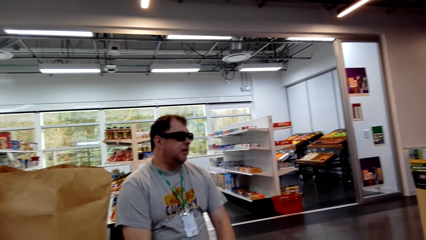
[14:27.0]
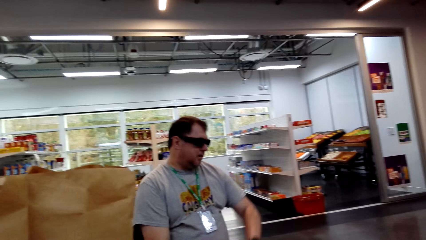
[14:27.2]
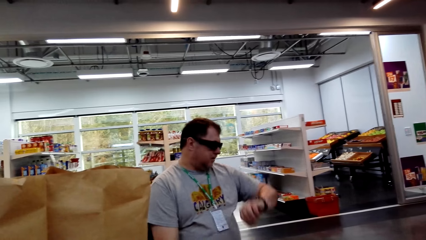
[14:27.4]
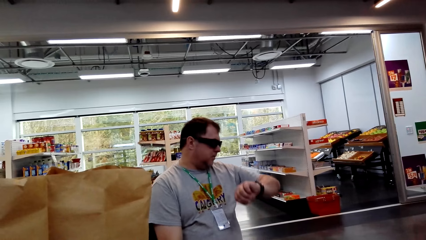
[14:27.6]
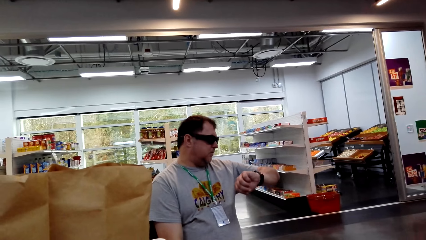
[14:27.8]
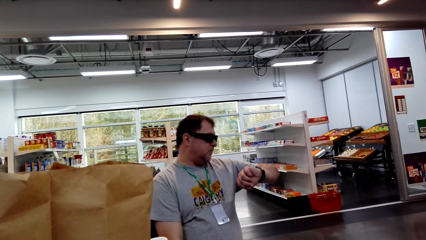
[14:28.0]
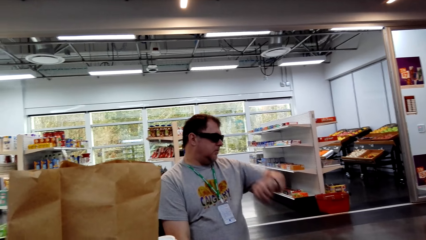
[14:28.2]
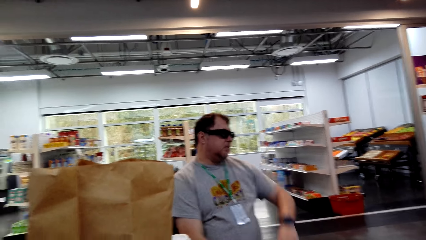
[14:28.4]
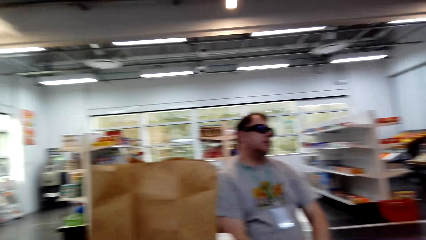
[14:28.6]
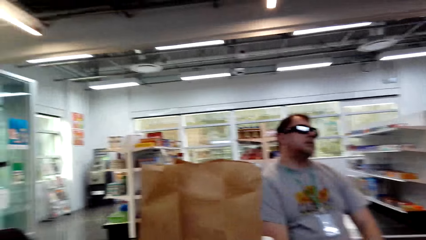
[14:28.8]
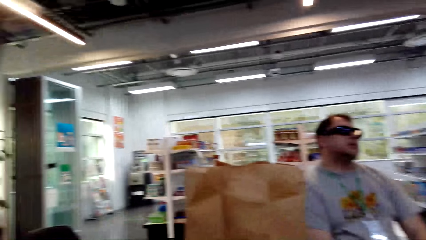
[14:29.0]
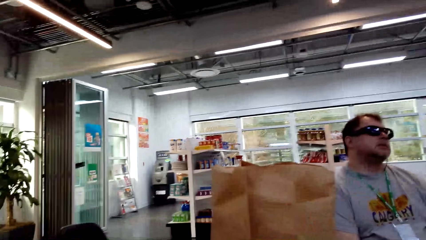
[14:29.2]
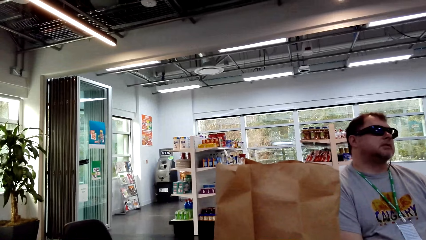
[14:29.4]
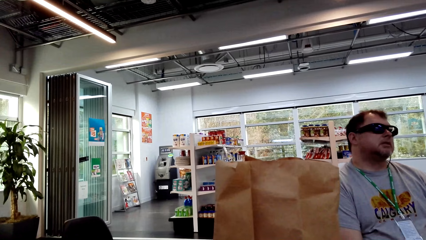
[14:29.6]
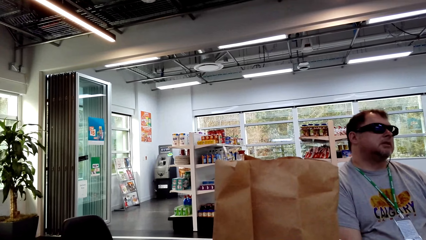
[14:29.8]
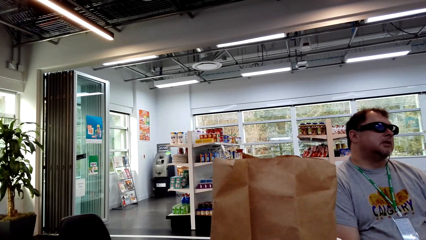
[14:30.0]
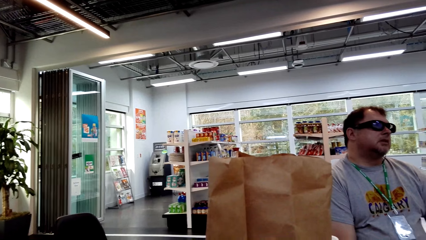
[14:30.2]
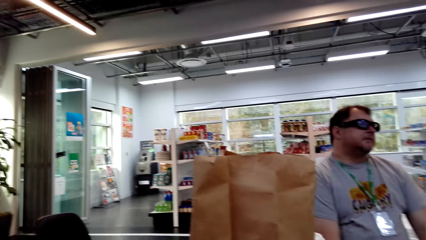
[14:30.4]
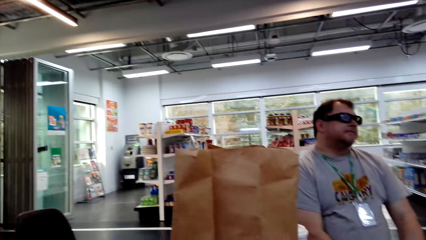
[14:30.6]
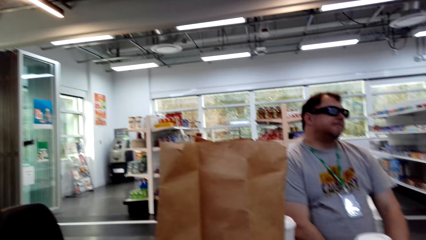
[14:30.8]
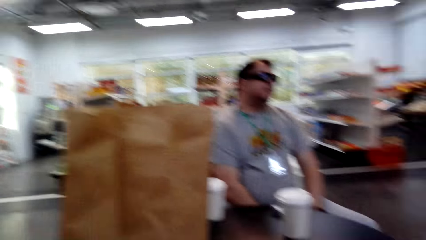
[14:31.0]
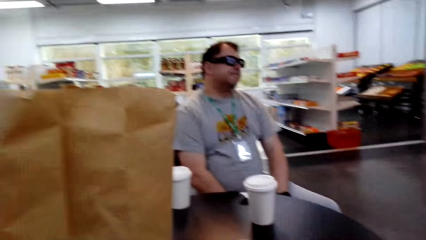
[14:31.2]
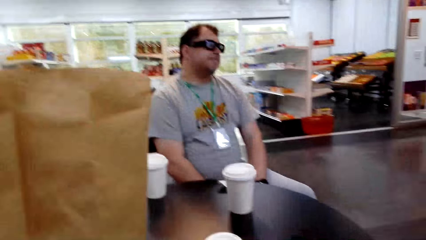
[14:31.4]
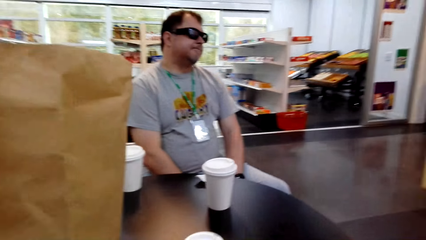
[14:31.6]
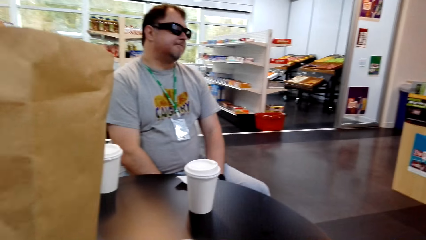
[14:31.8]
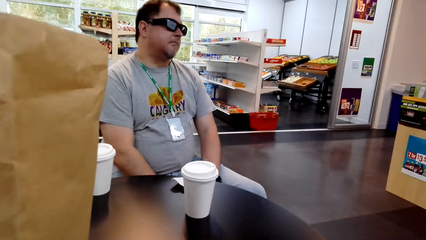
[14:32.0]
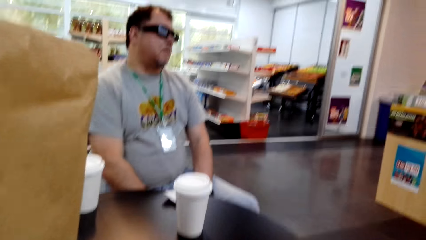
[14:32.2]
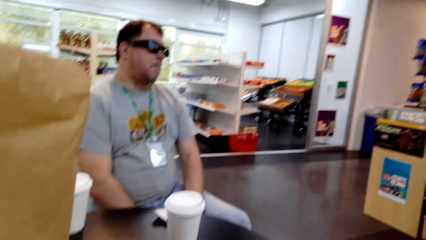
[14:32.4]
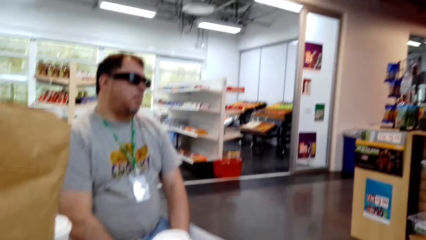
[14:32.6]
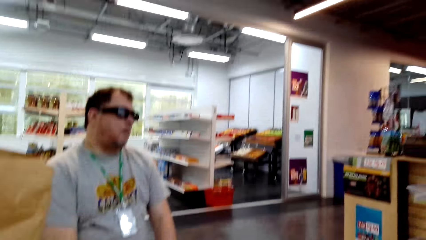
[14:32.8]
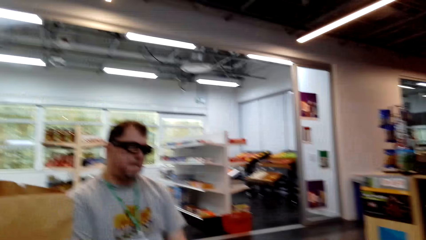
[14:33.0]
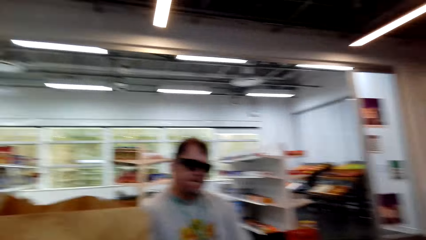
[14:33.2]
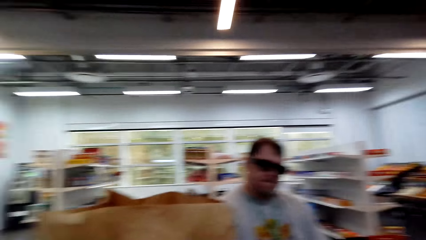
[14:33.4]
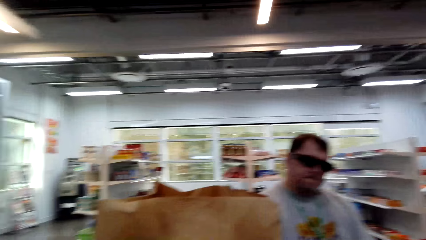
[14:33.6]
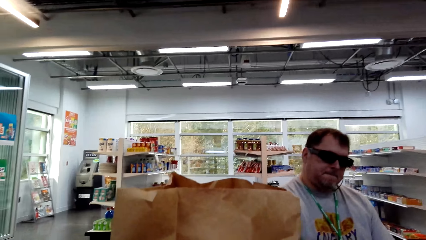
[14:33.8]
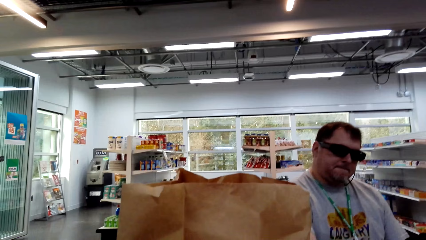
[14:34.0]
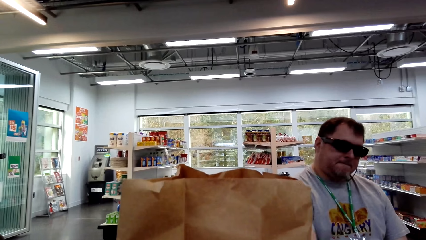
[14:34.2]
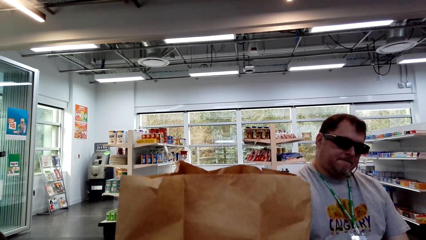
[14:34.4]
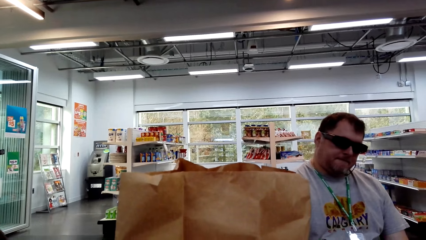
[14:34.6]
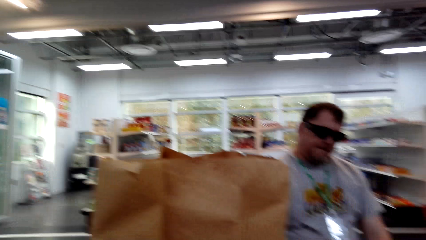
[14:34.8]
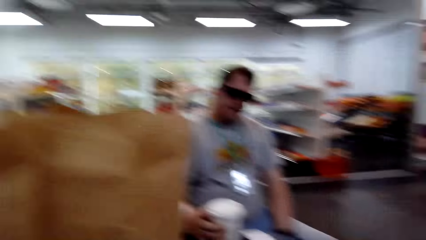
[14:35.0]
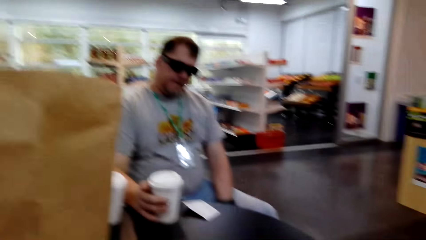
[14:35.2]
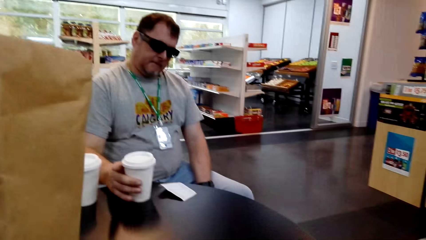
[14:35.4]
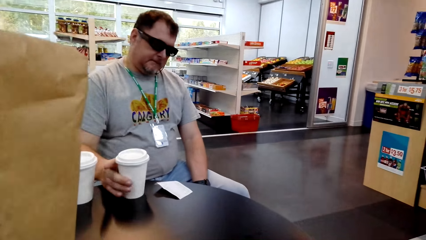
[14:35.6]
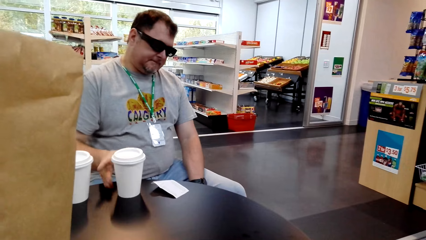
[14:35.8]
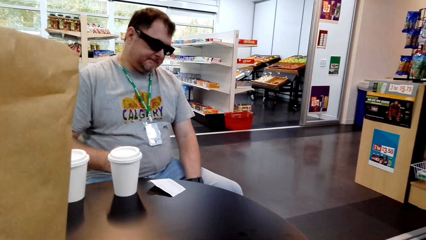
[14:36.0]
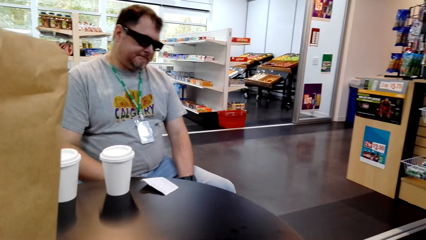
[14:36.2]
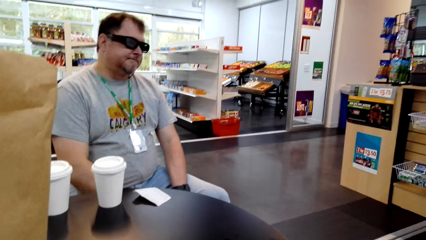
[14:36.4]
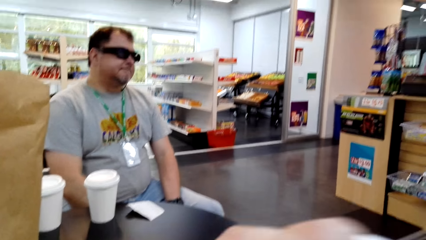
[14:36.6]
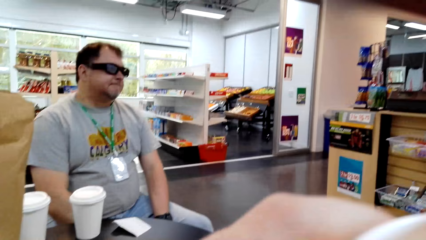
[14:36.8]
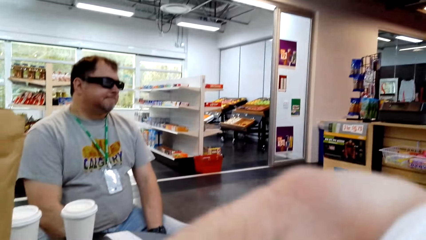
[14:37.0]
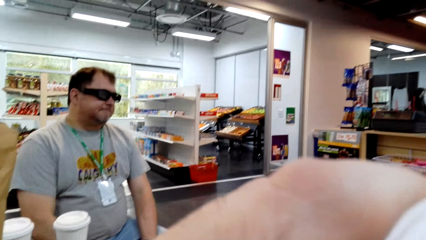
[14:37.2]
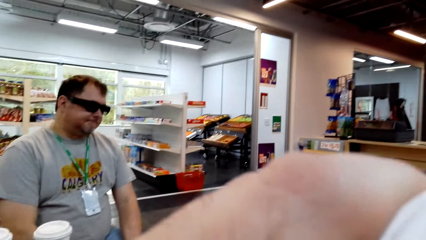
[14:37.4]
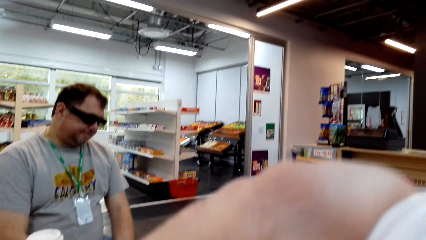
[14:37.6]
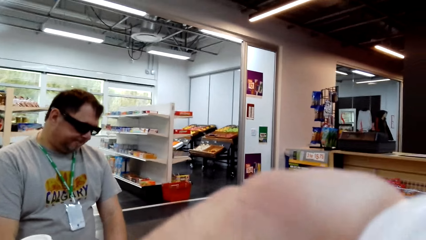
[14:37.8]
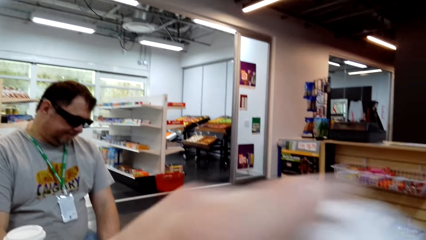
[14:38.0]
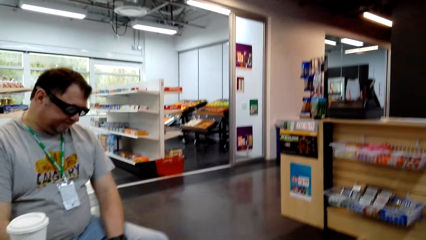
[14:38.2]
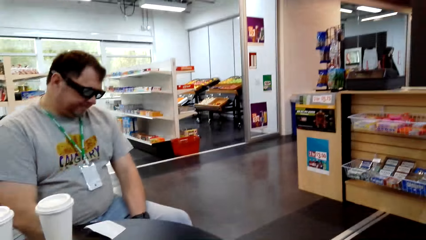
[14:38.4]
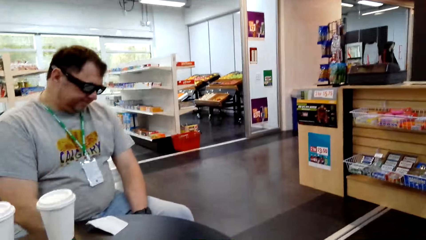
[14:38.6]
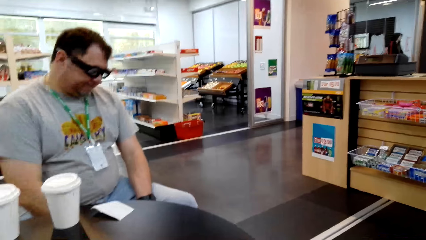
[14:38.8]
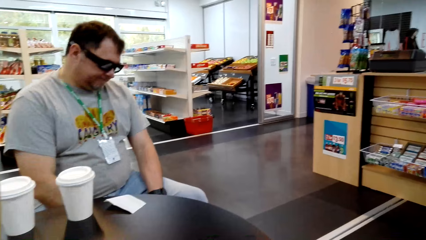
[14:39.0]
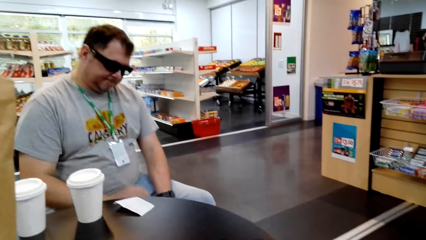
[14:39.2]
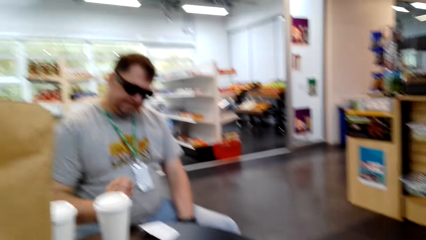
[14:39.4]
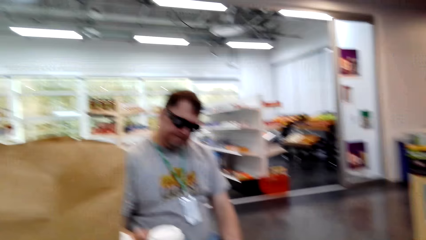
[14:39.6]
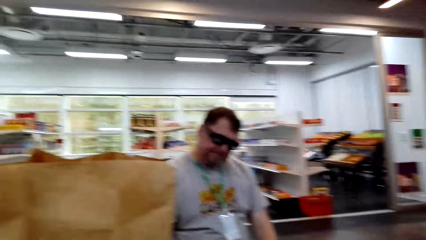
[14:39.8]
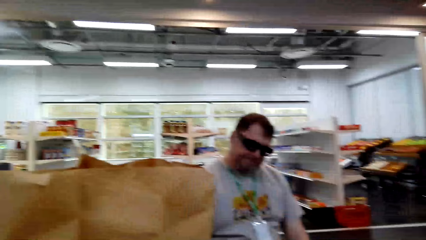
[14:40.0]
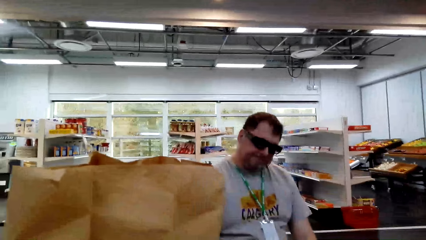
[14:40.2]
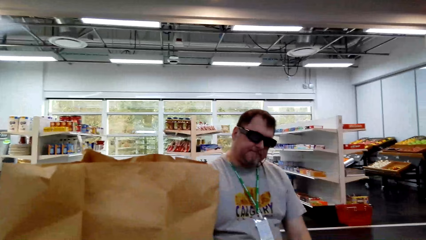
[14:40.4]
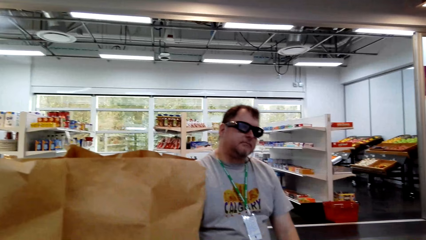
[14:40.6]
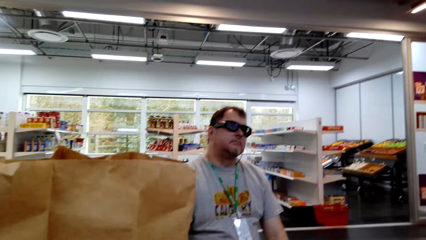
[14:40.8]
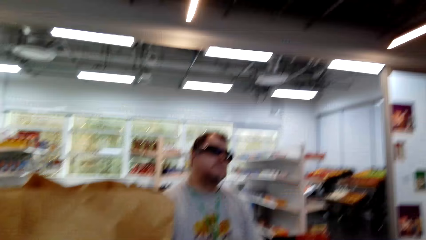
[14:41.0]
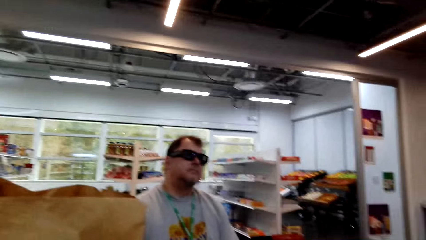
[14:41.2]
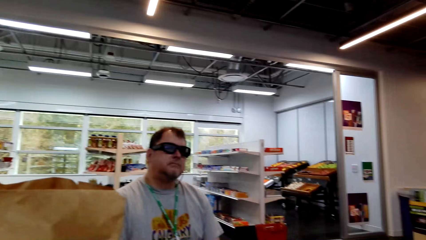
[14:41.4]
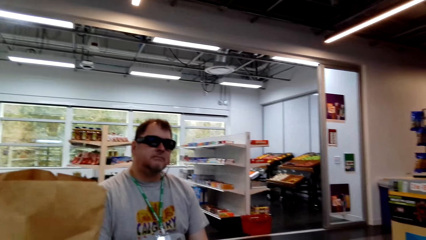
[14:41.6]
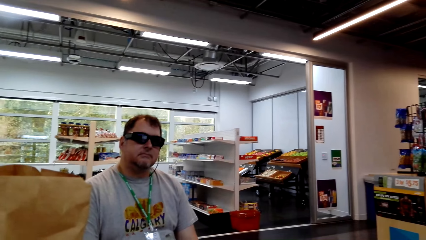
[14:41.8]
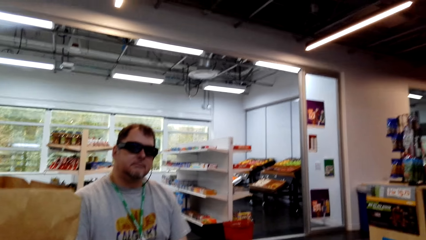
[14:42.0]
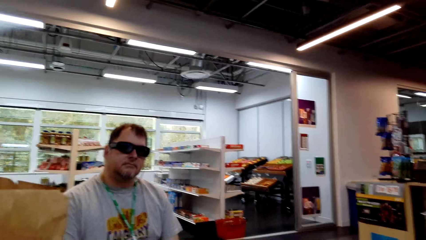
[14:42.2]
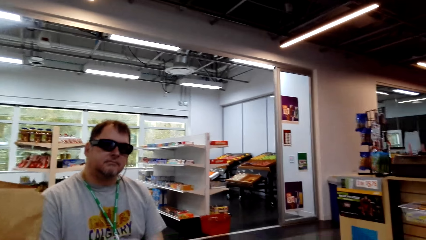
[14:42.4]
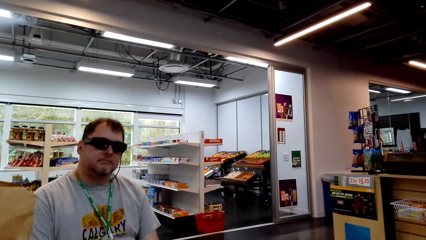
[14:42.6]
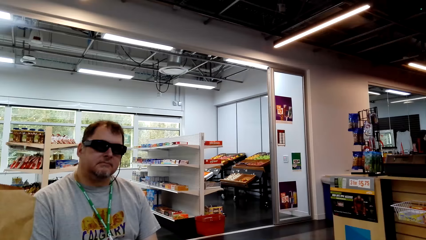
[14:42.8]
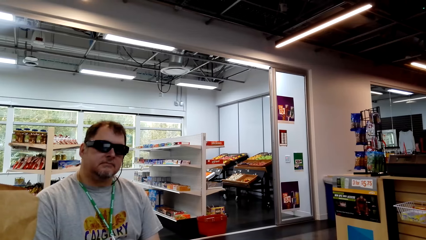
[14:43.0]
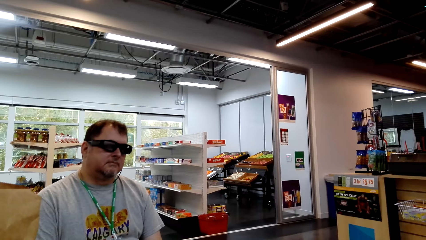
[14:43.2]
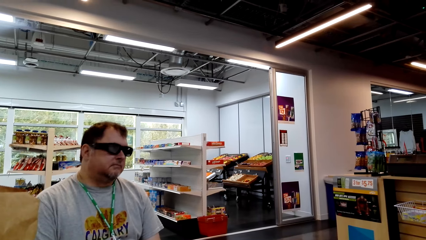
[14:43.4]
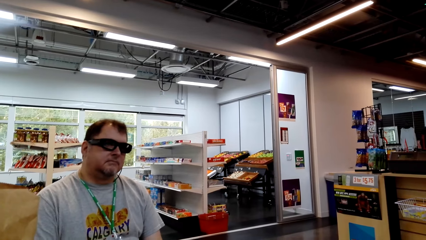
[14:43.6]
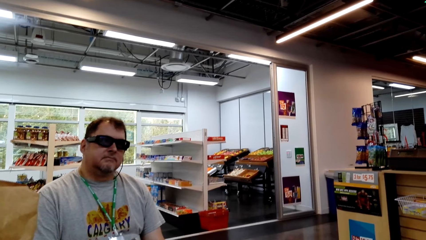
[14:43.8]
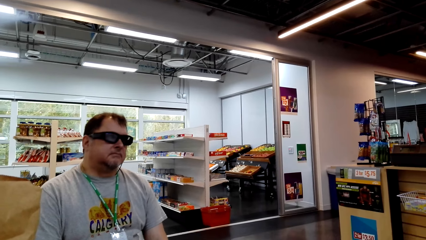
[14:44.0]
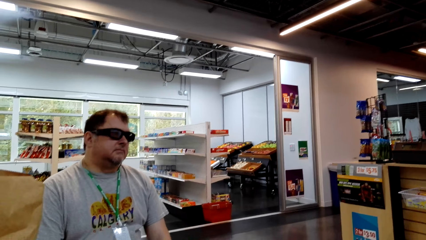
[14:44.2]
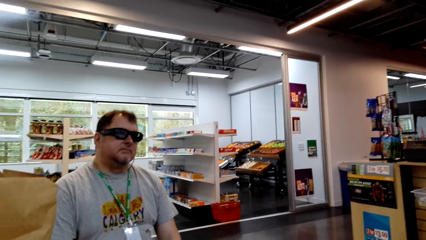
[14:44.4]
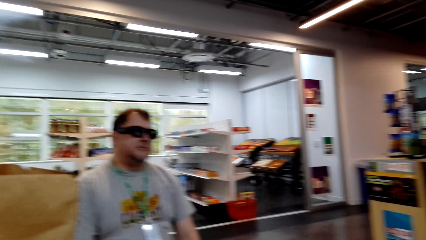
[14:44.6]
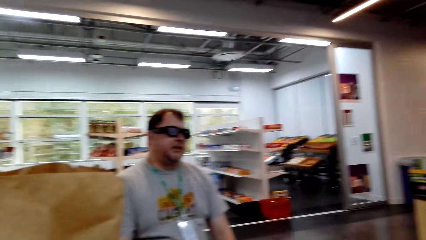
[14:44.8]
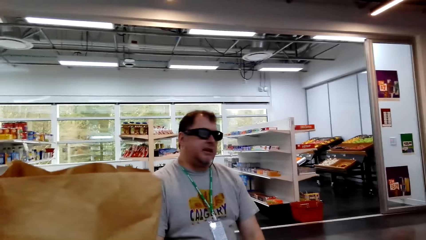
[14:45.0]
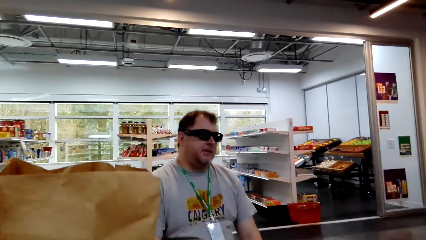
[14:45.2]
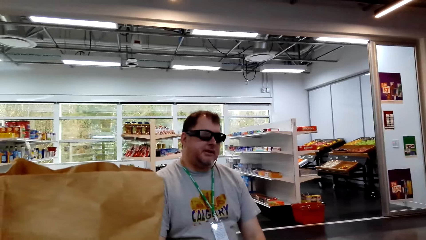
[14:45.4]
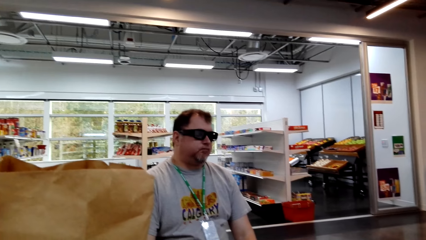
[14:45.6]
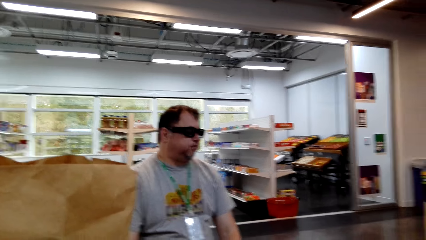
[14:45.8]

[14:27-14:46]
A man looks at the watch. The camera wearer looks around. They look at the man. They look around. The man puts the plastic cup on the table. He holds a plastic can with his right hand. The camera wearer drinks something in the plastic can. They look at the man. The man sits on the chair on the floor. The camera wearer talks to the man. The man nods.
